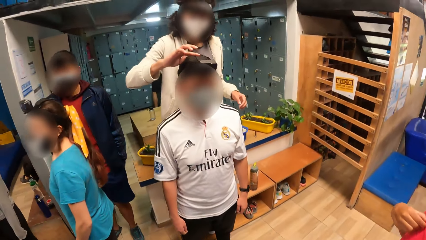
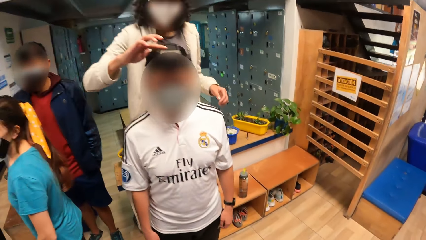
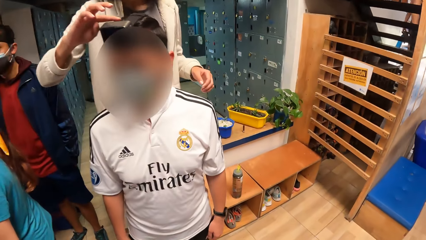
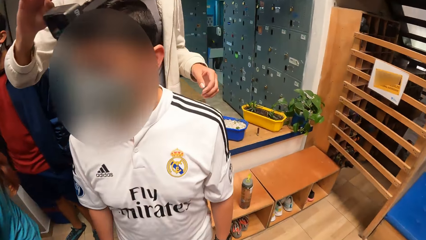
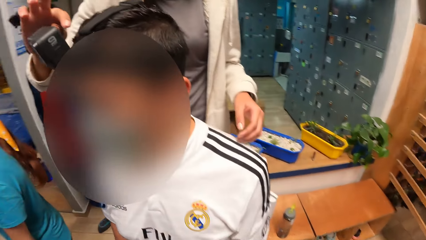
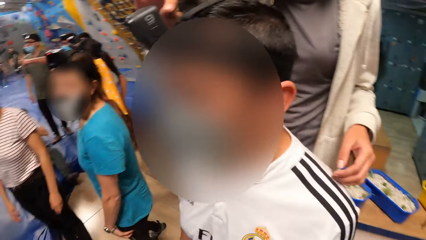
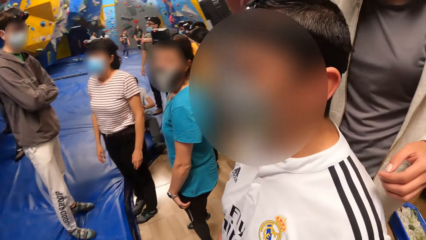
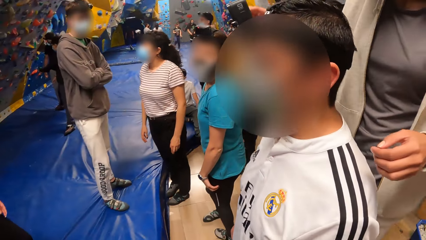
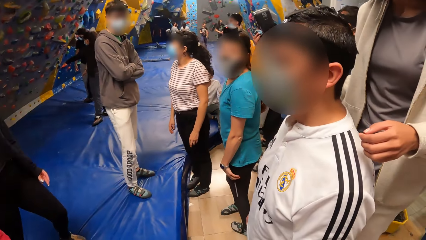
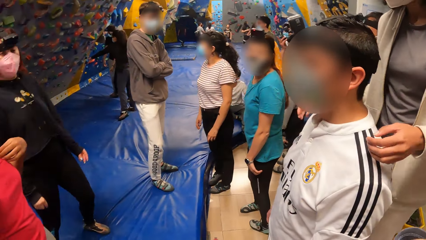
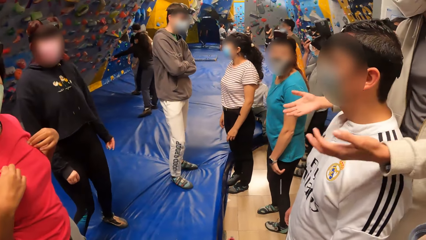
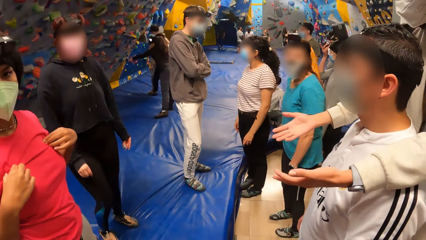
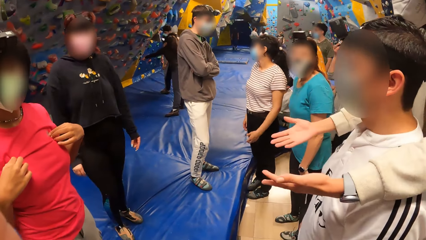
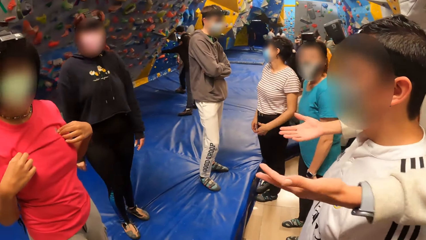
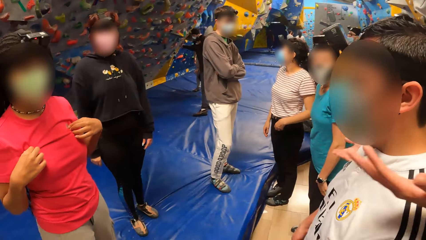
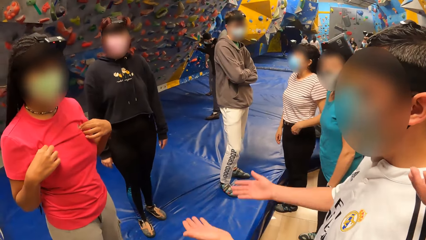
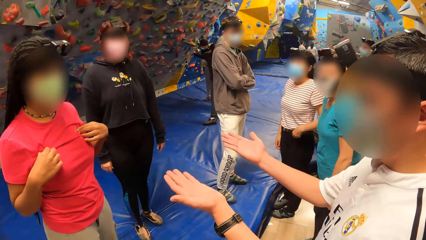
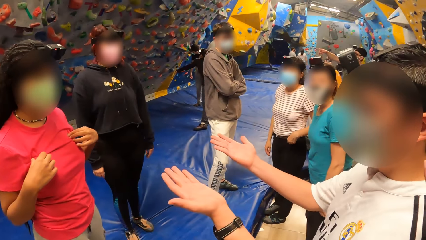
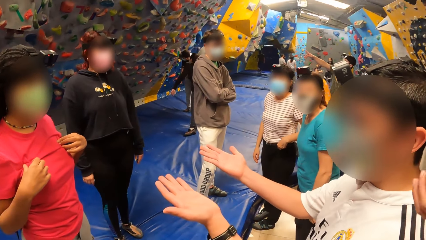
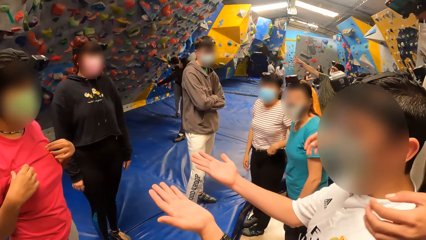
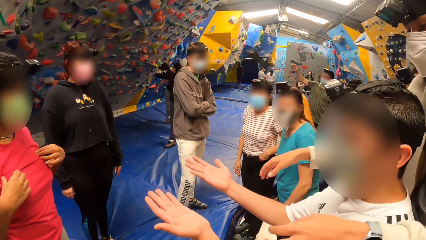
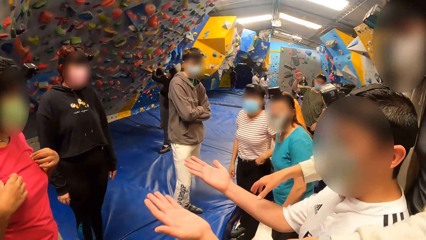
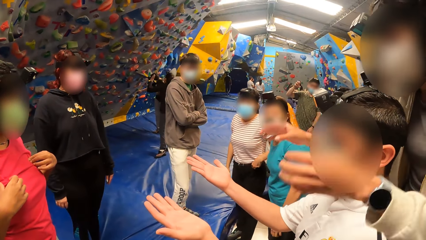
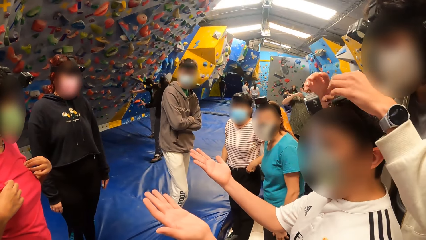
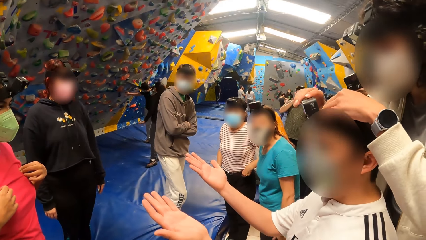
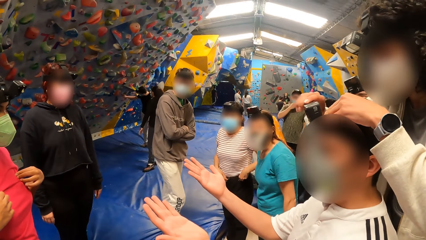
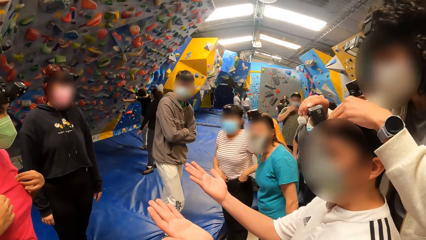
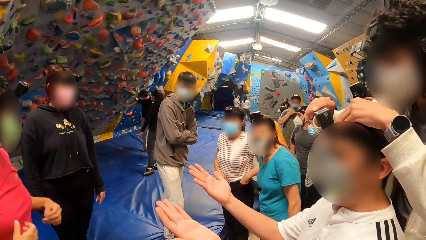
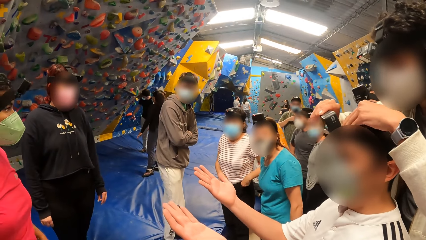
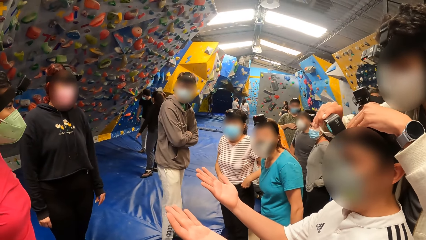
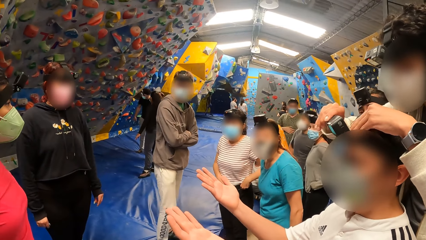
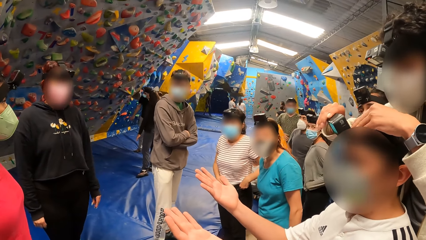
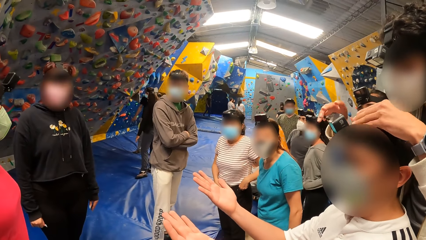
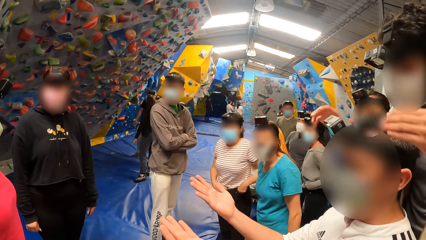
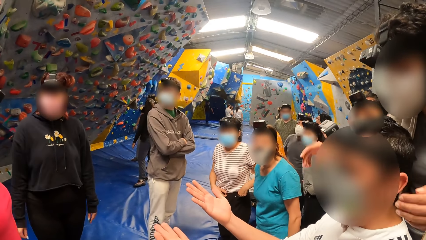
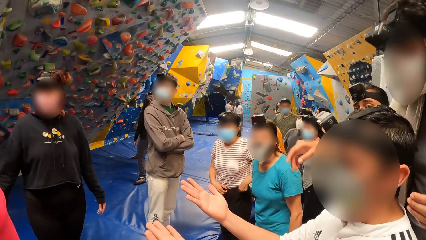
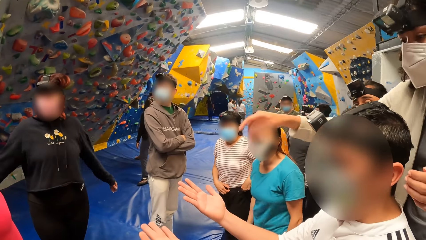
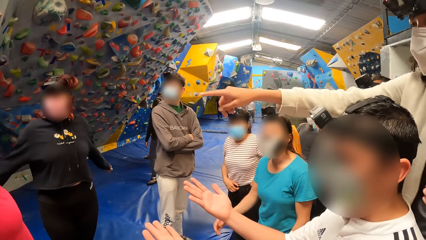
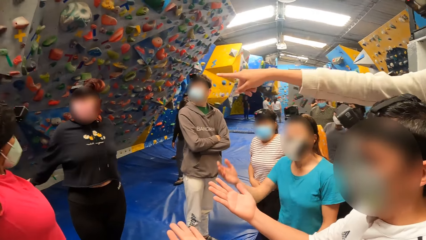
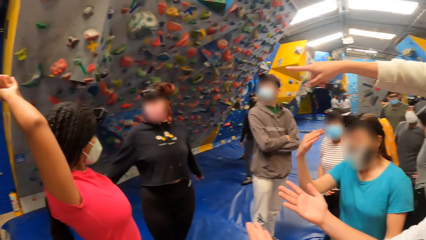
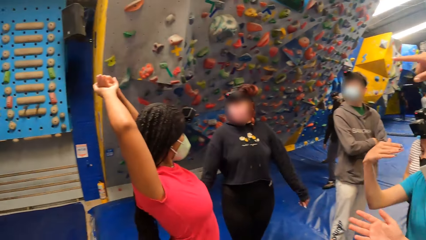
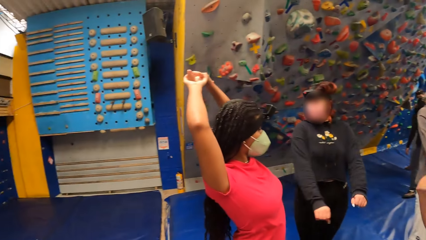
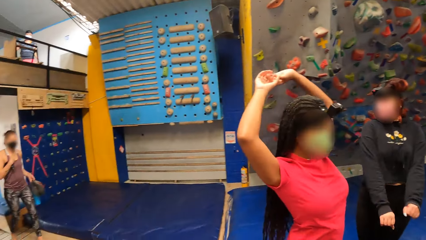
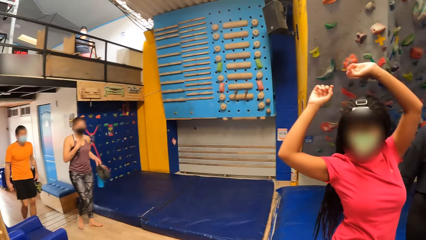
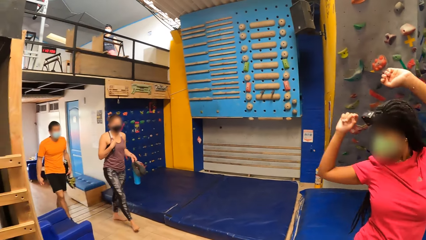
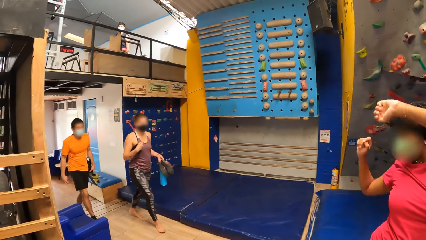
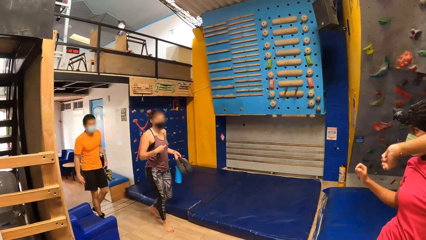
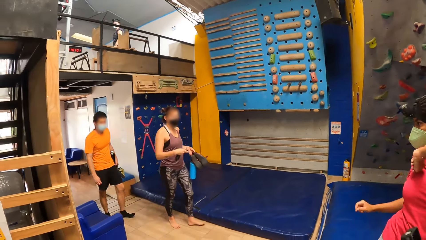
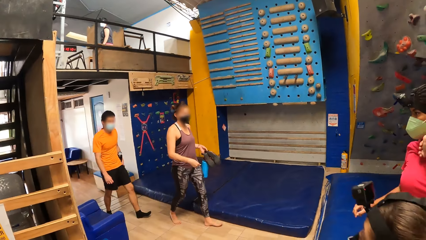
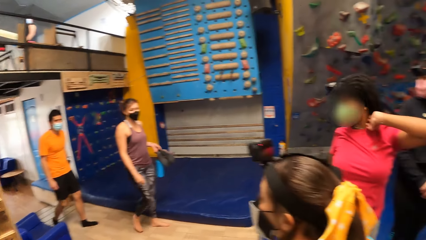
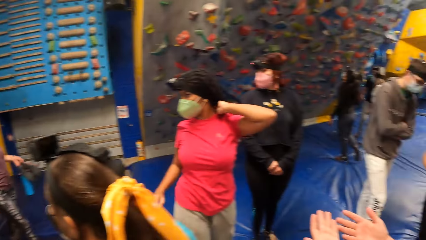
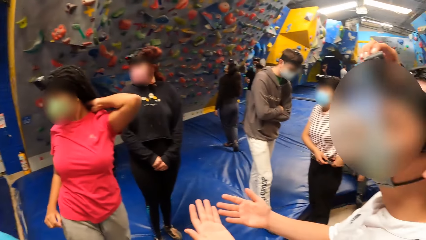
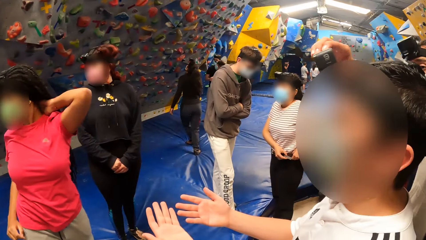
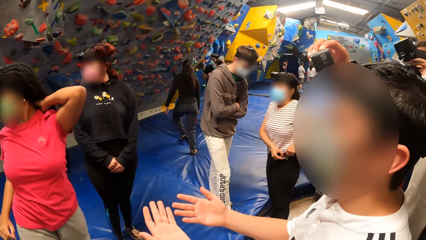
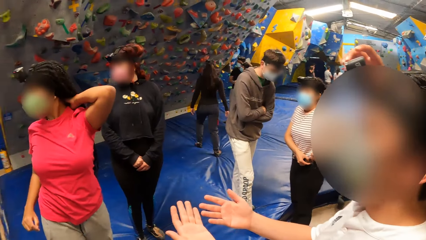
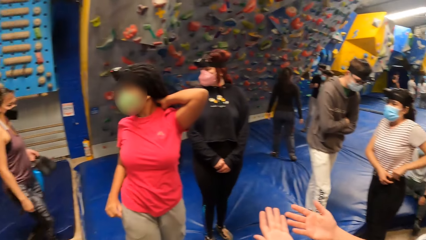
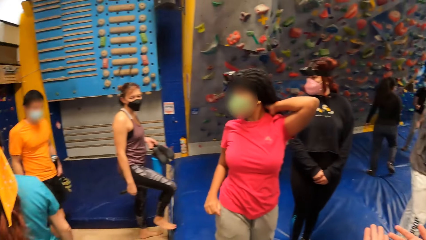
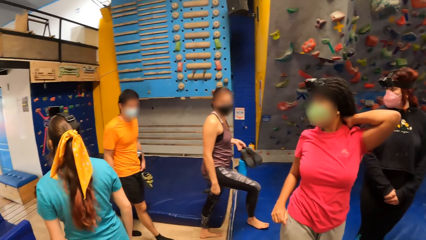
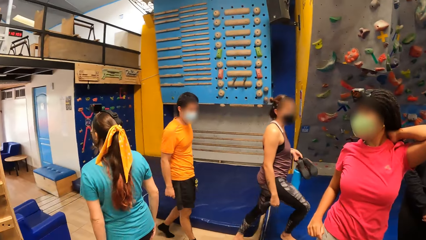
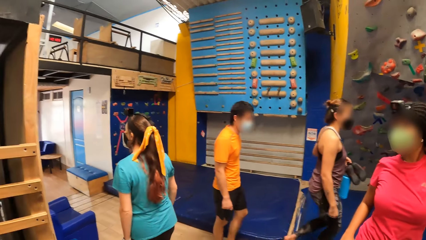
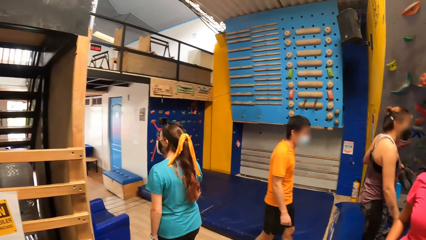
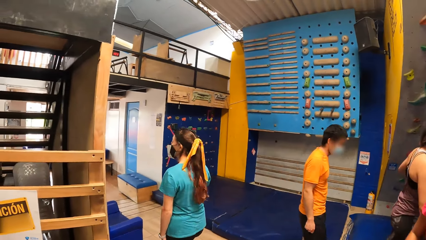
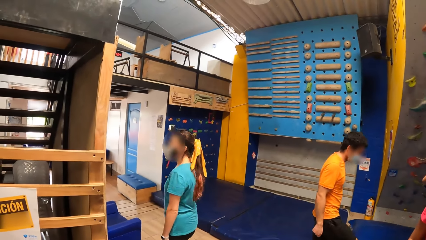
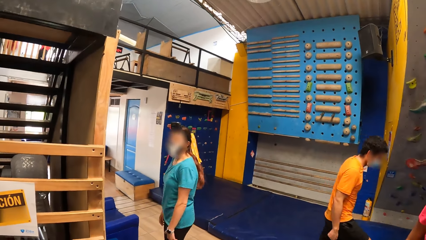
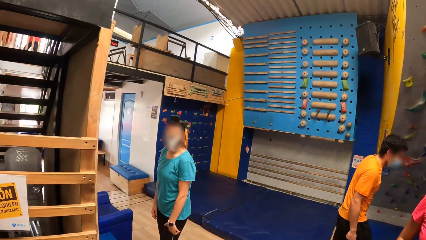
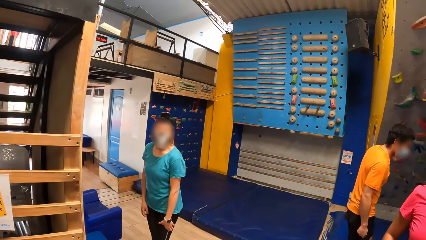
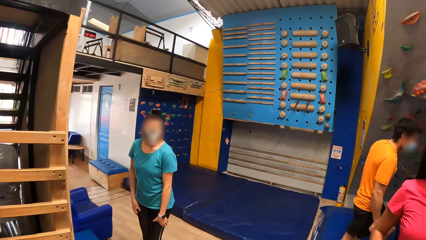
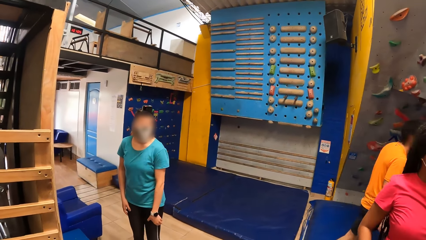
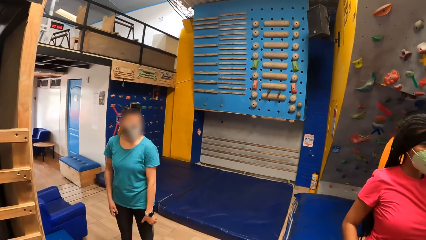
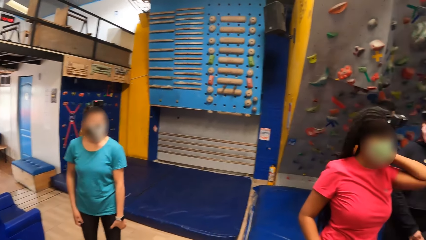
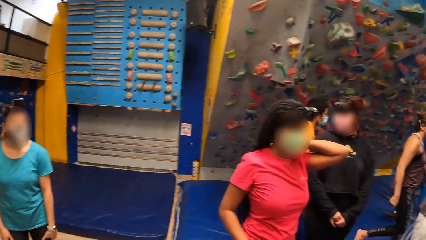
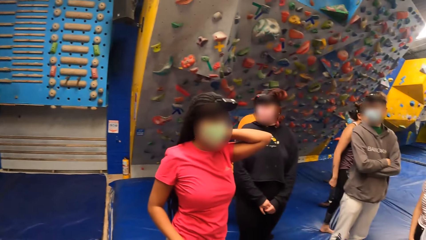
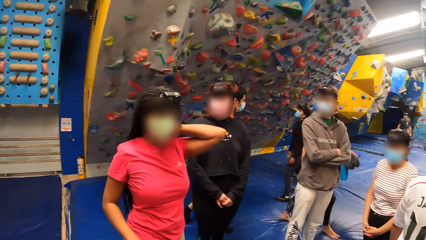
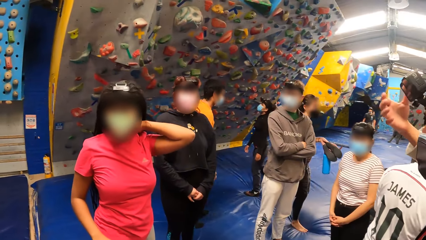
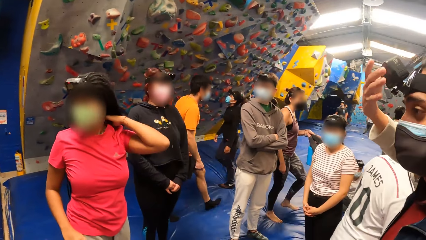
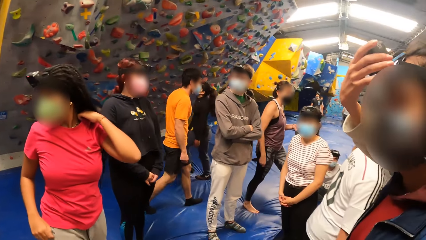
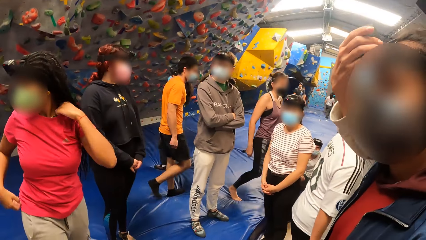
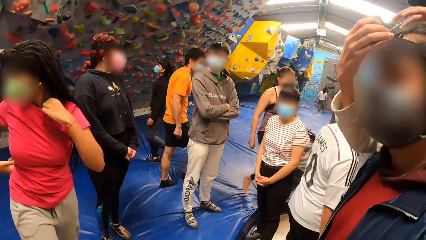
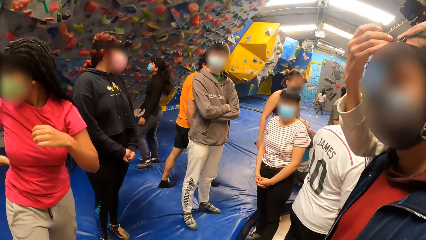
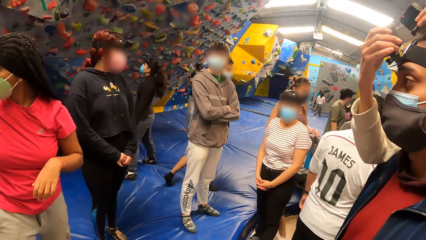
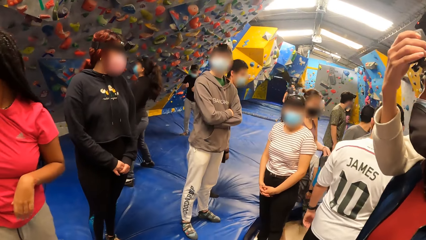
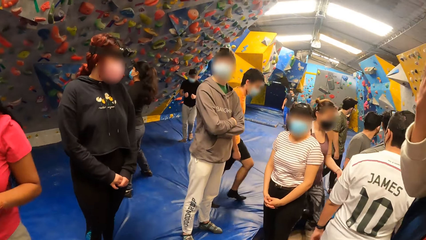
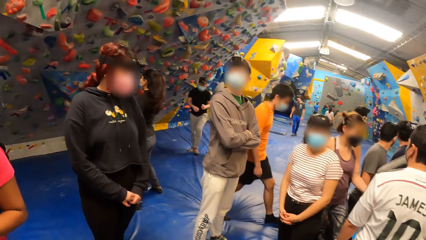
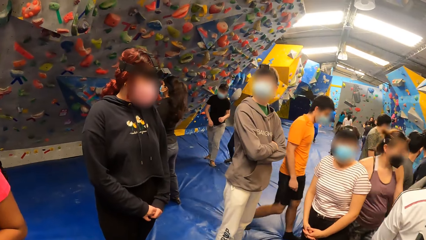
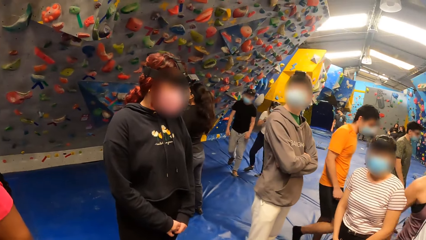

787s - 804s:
The camera wearer looks at the people. They converse with the group of people. They look at a person. They look at the person's hands. The woman touches the camera on the man's head with both hands. The woman points at the rock wall with her right hand. The camera wearer looks at another person. The woman touches the camera on the man's head with both hands.
